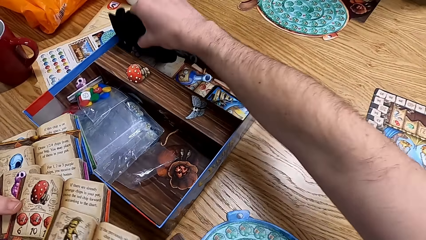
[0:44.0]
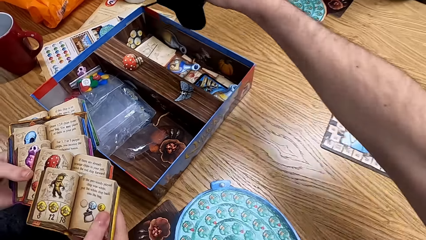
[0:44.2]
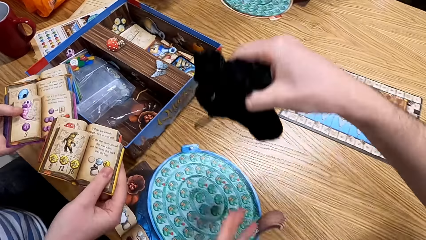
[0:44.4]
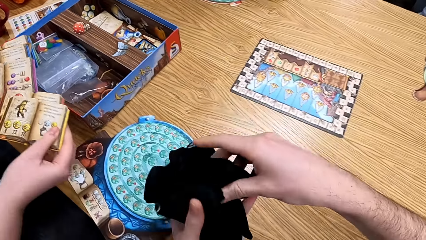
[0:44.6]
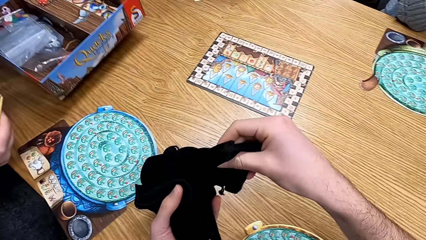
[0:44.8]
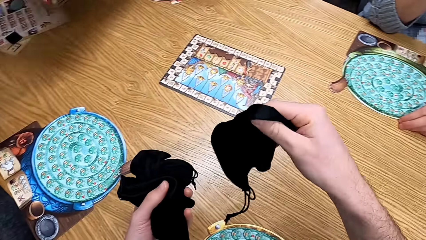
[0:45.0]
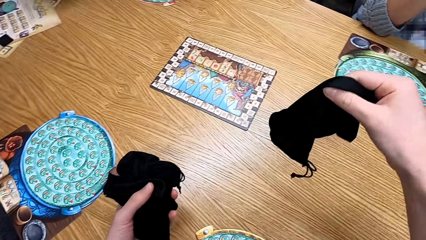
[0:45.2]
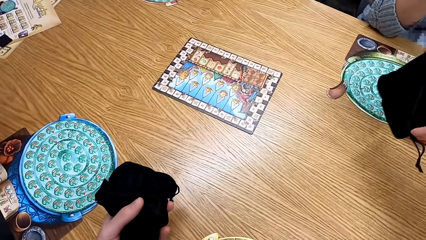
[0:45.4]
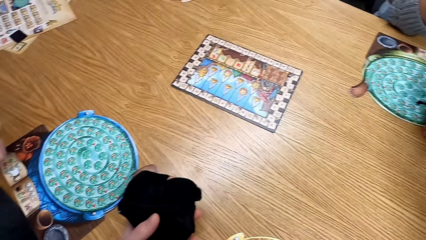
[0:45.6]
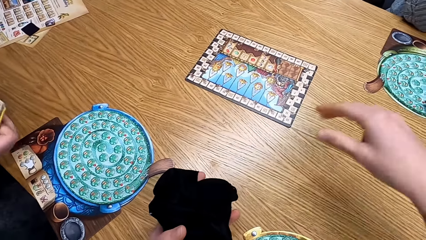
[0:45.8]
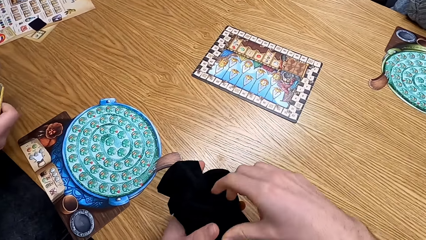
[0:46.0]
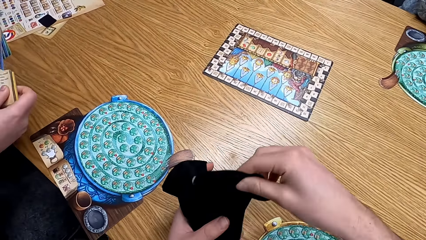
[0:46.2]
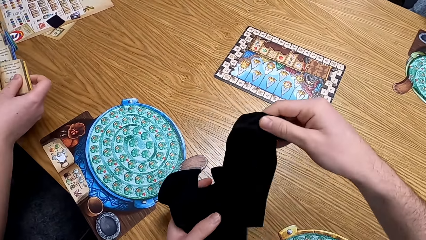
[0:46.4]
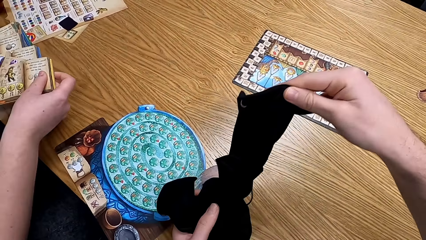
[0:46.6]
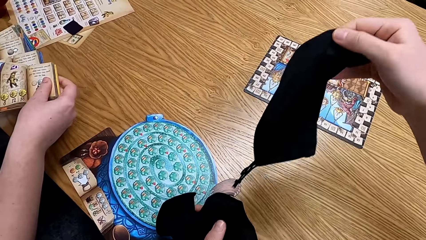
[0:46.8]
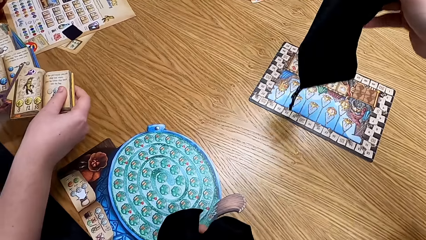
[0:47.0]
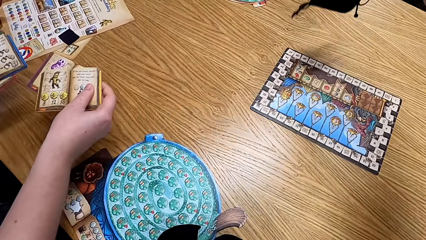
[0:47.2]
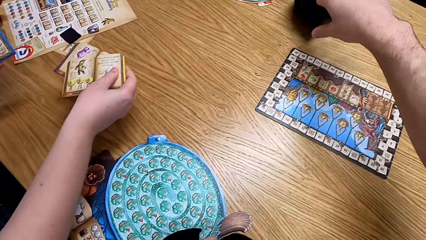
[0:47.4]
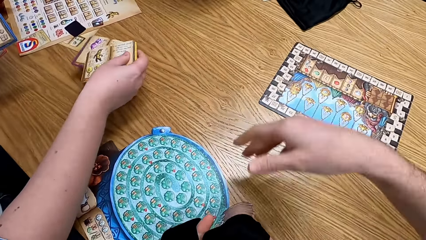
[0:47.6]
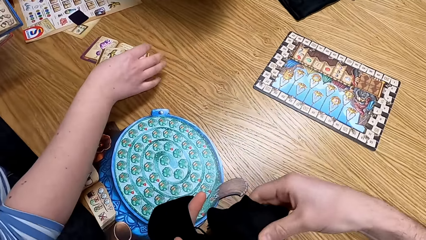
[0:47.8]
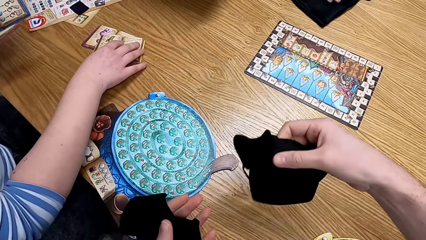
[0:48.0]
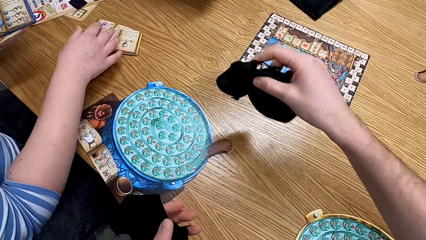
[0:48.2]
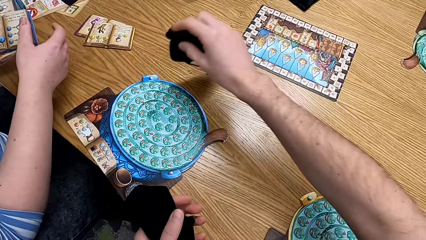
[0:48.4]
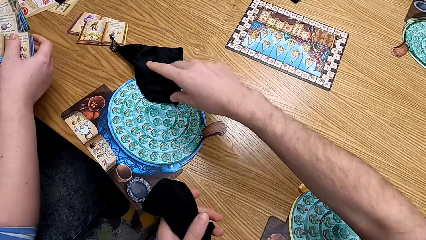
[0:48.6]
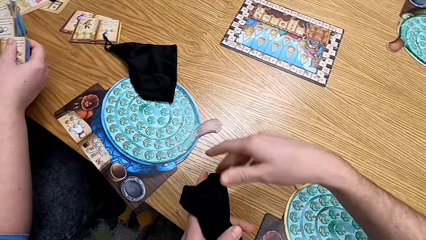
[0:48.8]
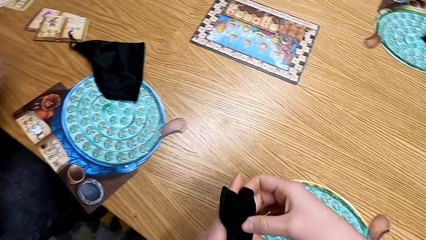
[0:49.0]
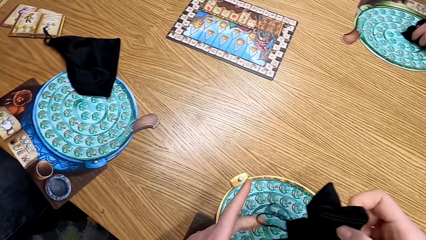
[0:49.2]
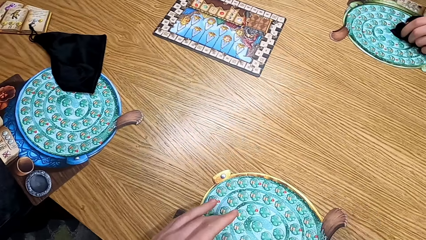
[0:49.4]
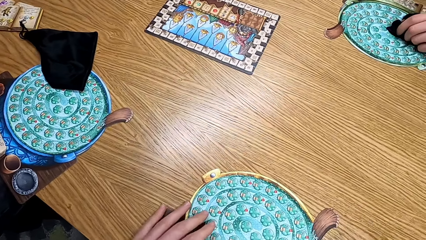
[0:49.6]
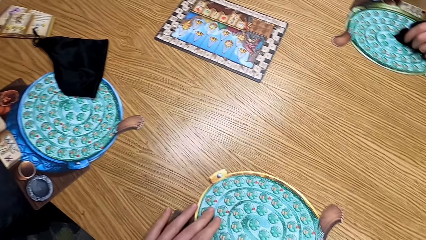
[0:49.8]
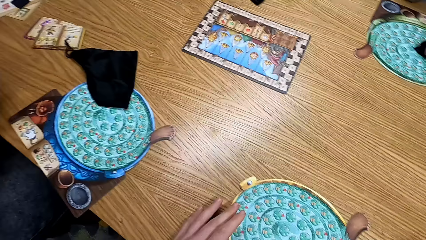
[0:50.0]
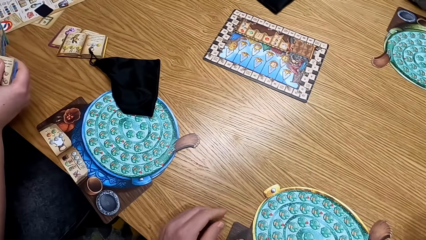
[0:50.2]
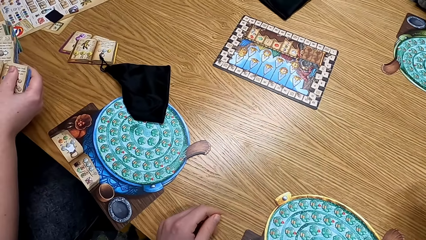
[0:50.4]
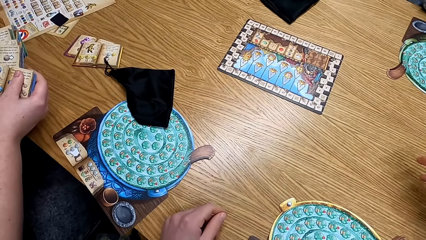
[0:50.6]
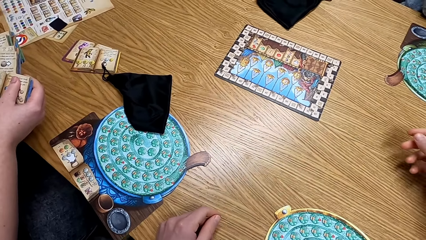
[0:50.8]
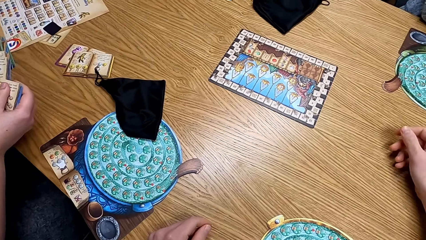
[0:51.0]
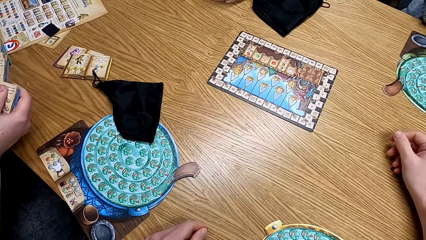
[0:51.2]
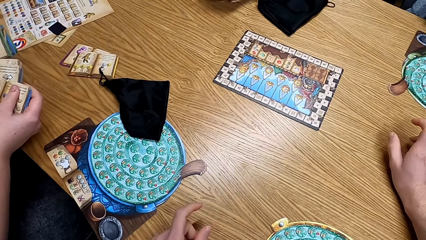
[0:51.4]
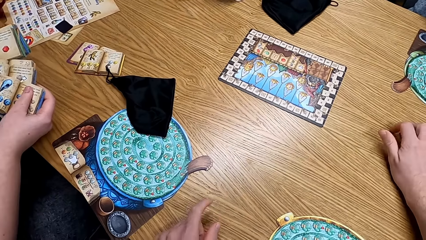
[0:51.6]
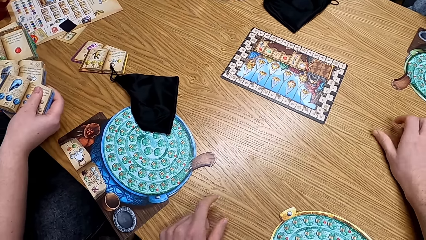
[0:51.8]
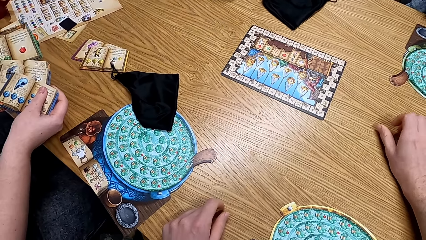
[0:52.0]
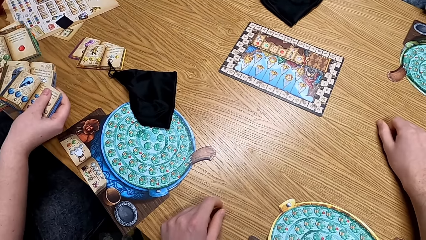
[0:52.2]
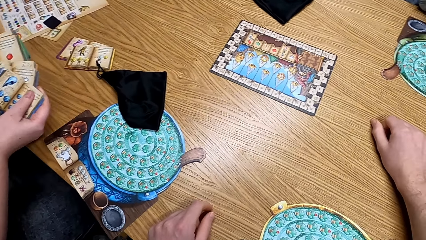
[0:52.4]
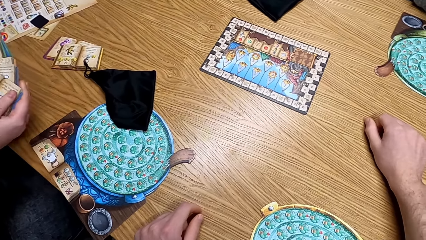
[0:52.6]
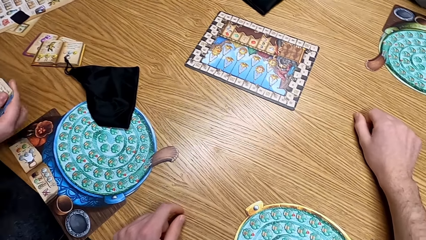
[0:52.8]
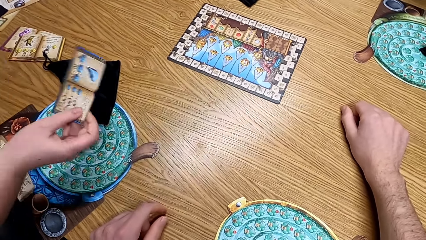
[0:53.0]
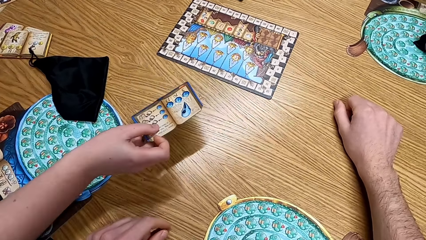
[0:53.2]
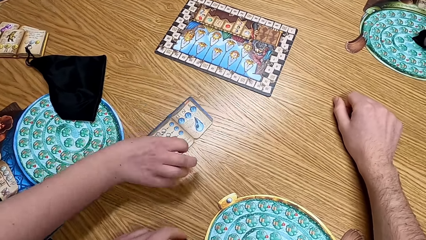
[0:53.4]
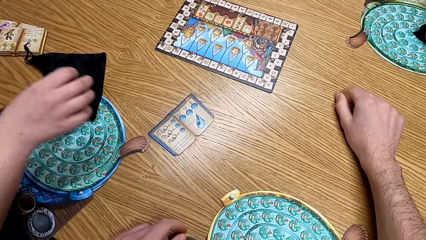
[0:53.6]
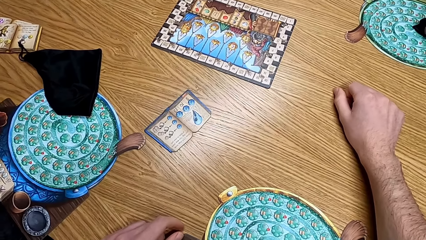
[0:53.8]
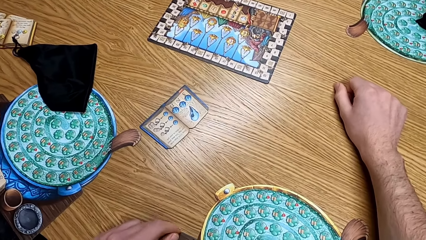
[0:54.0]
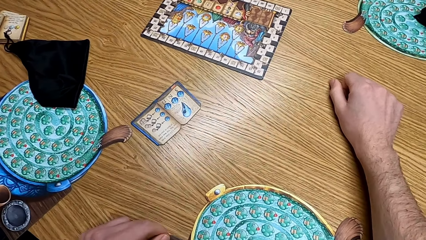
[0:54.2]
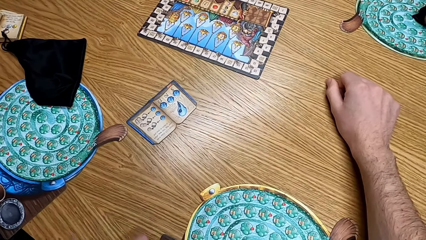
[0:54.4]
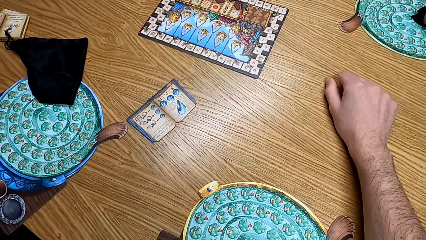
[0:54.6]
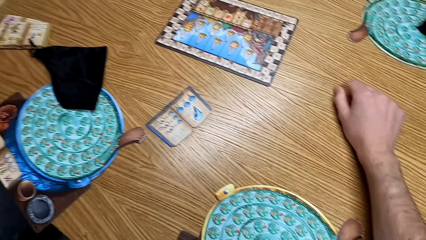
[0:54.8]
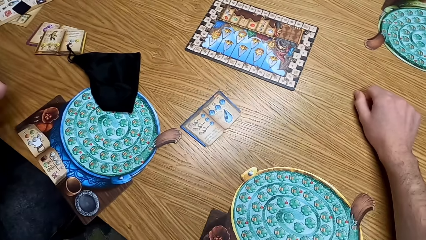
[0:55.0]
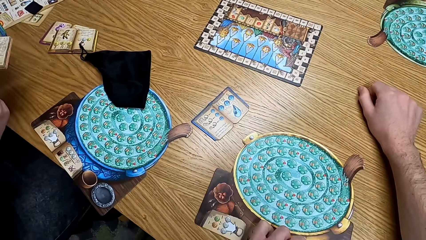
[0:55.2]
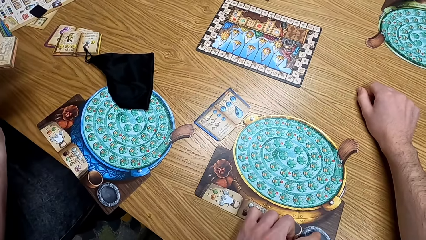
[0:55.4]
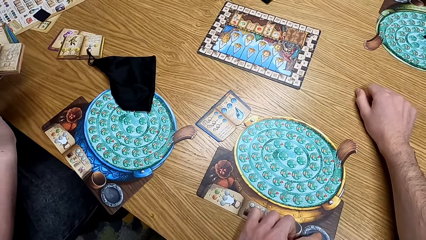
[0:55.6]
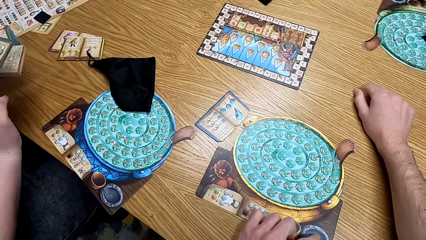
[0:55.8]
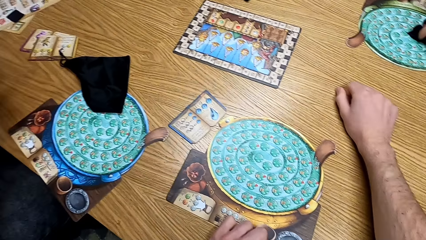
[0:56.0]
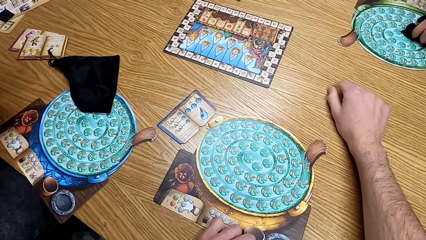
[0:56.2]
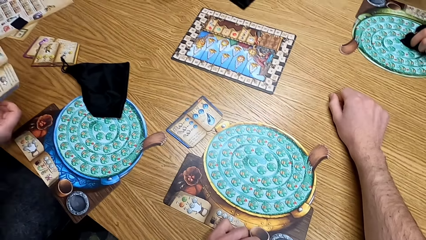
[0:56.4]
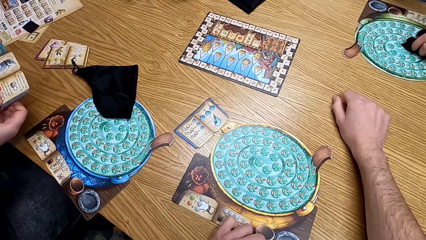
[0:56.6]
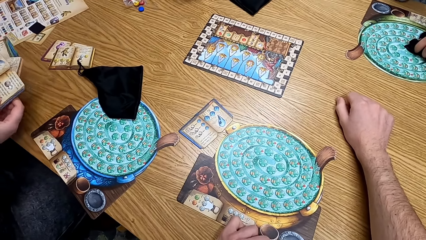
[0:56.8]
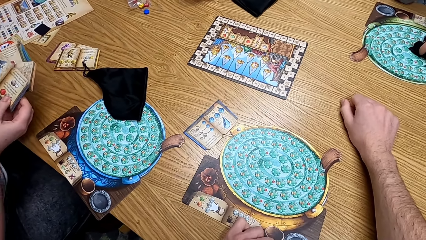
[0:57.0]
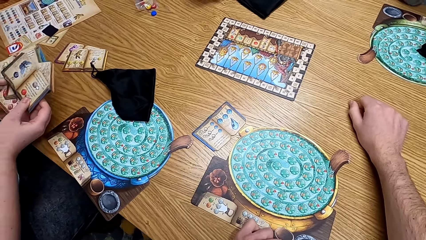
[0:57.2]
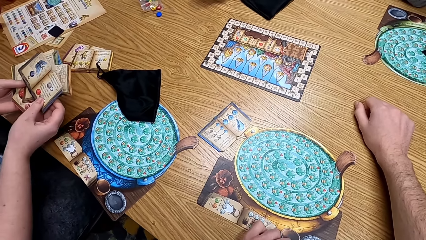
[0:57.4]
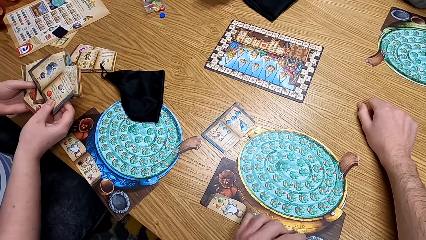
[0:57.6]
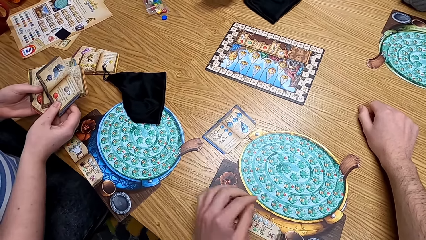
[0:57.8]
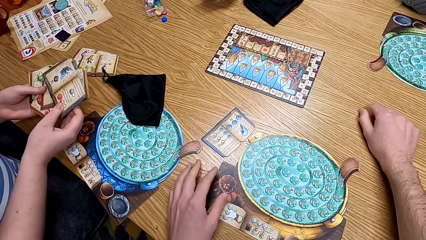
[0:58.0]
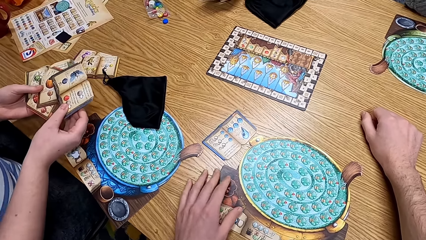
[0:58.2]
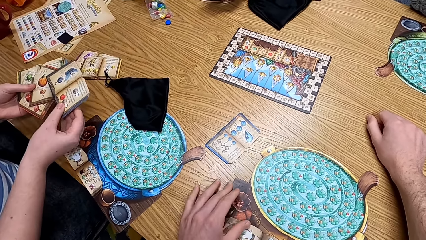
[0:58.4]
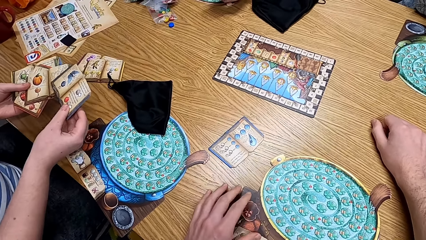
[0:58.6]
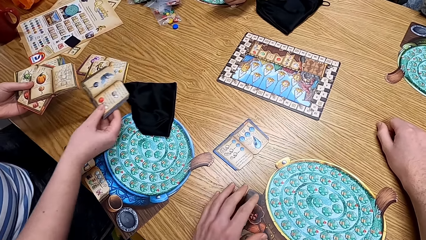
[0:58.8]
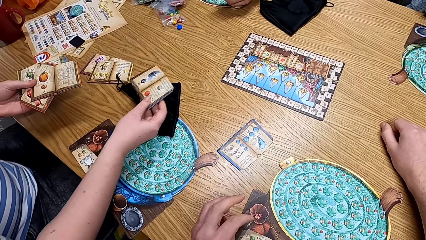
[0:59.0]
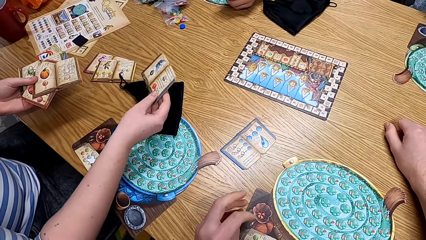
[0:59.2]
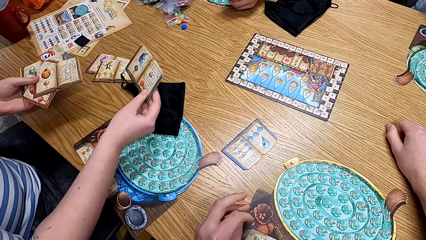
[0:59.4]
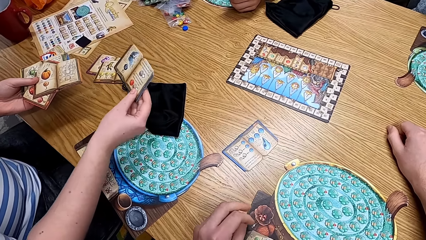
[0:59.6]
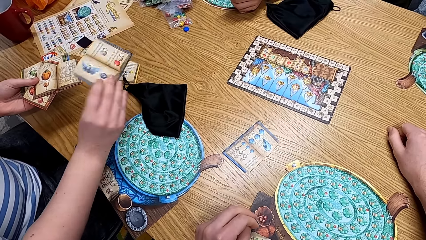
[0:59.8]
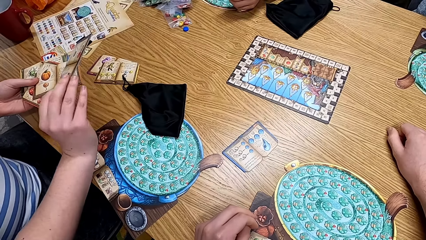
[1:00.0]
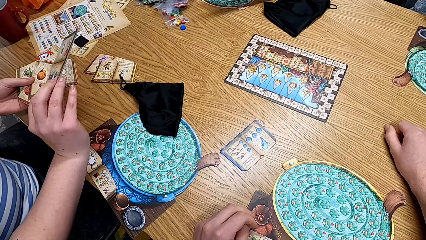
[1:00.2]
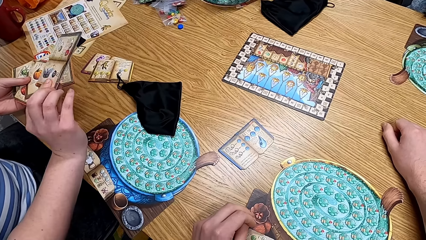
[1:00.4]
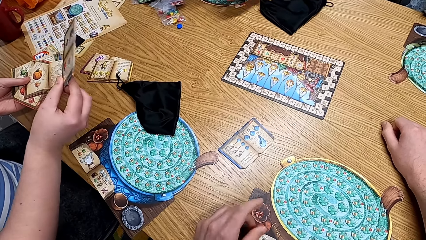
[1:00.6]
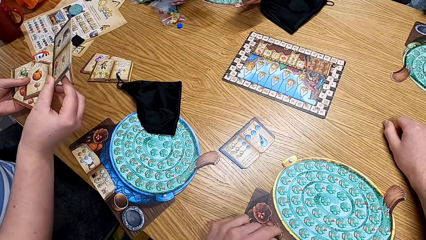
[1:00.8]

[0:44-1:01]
The camera wearer picks the bag from the box. They give a lady the bag. They throw the bag towards a man. They throw the bag towards another lady. They look at the table. The other lady puts a manual book on the table. The camera wearer moves the board.
